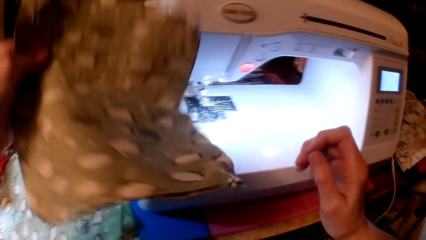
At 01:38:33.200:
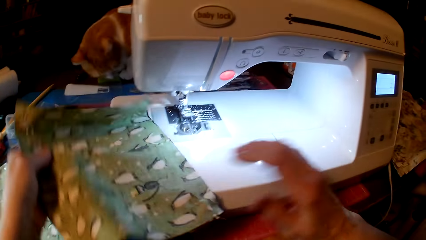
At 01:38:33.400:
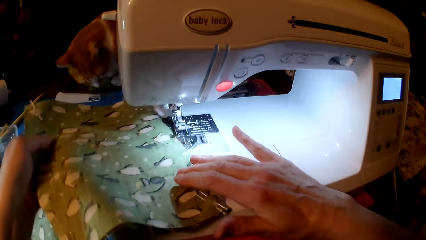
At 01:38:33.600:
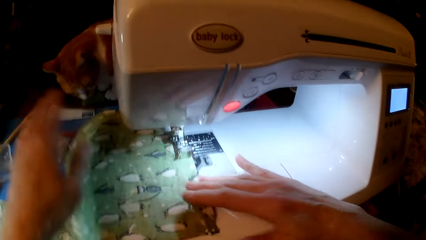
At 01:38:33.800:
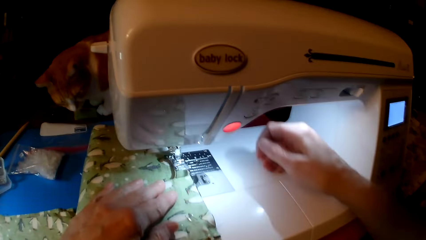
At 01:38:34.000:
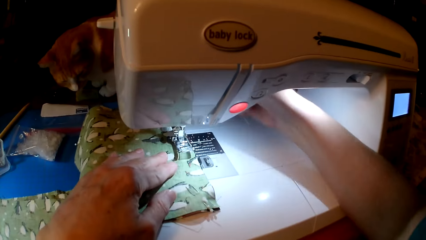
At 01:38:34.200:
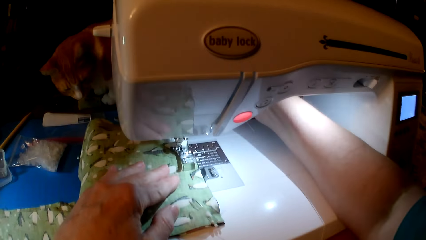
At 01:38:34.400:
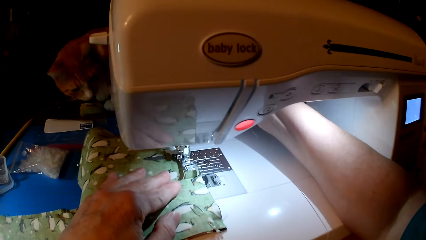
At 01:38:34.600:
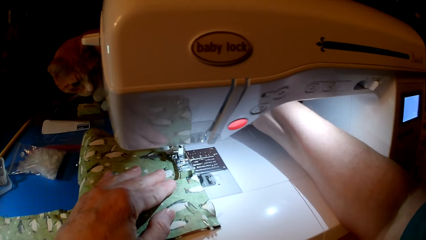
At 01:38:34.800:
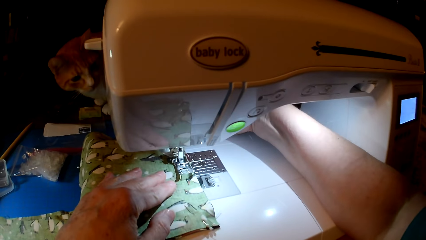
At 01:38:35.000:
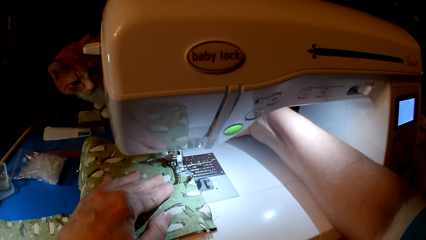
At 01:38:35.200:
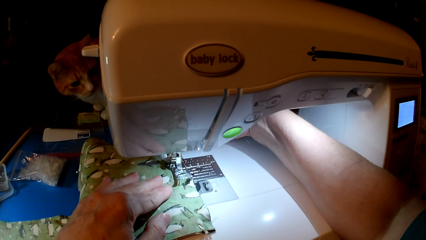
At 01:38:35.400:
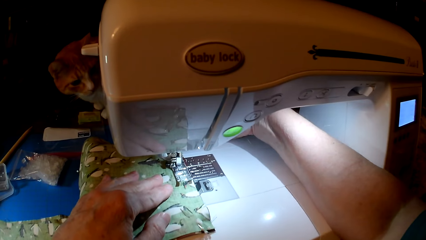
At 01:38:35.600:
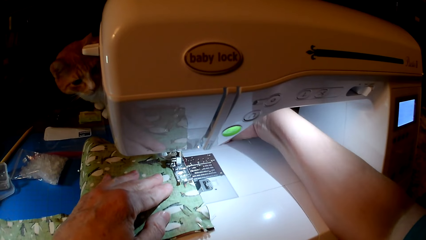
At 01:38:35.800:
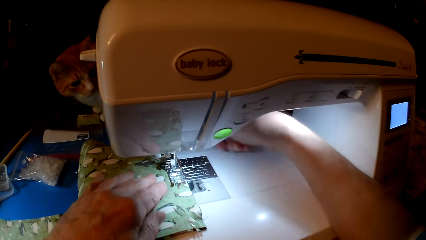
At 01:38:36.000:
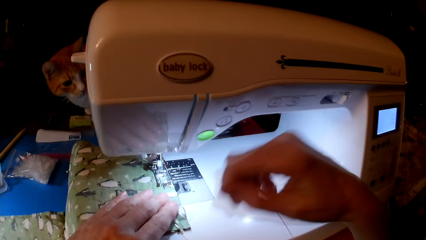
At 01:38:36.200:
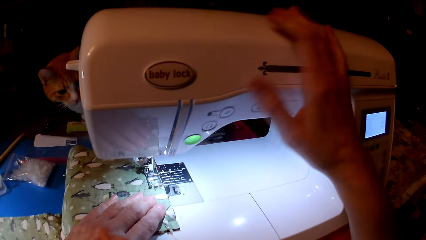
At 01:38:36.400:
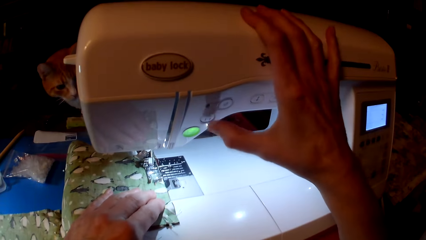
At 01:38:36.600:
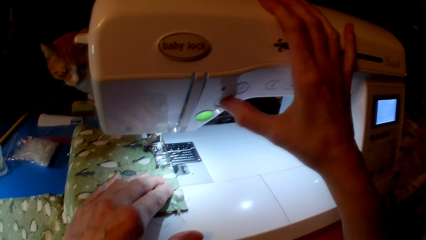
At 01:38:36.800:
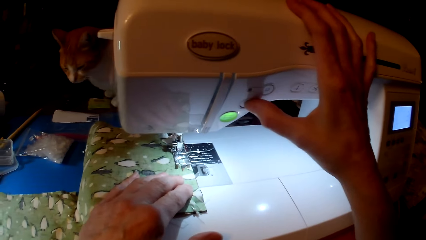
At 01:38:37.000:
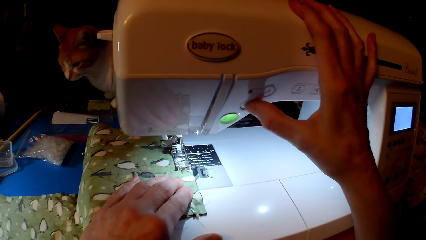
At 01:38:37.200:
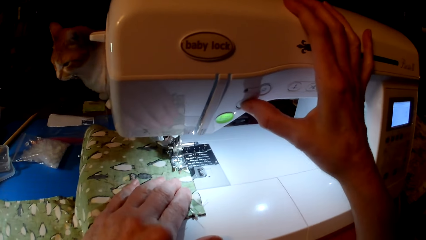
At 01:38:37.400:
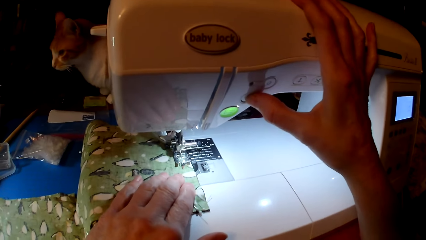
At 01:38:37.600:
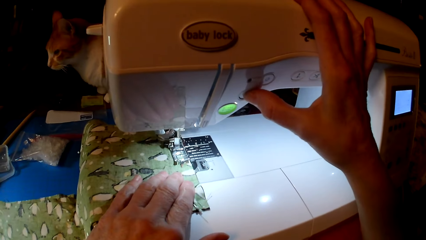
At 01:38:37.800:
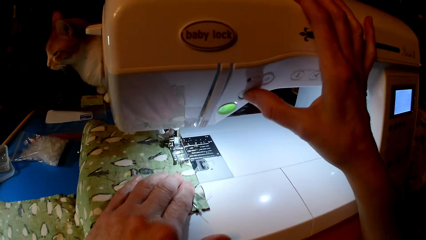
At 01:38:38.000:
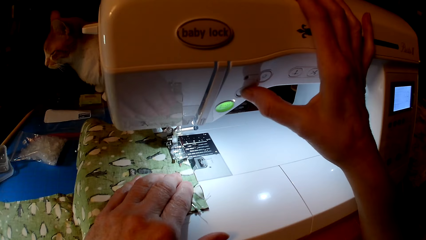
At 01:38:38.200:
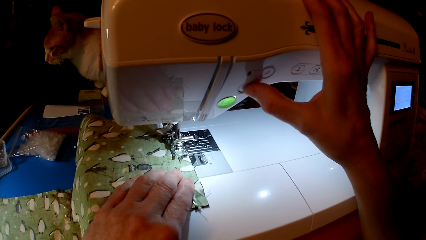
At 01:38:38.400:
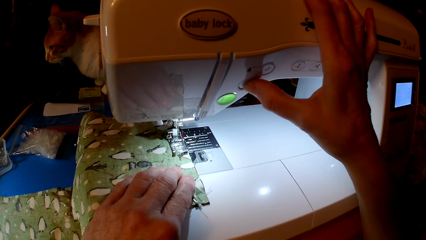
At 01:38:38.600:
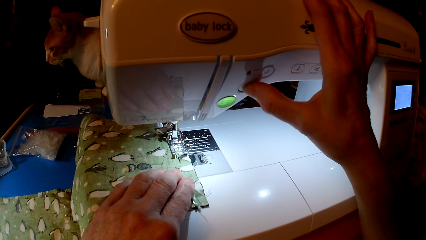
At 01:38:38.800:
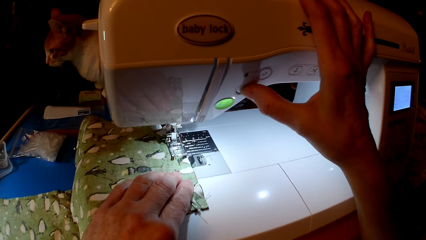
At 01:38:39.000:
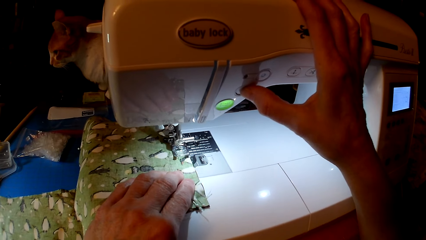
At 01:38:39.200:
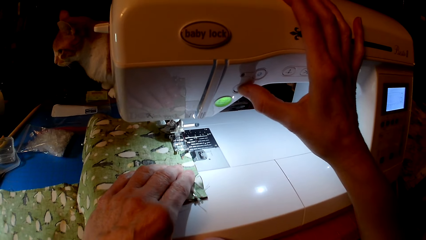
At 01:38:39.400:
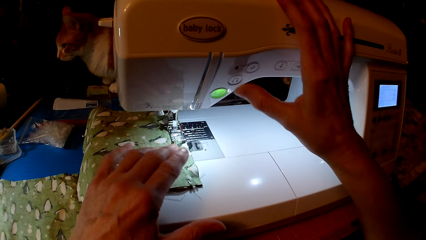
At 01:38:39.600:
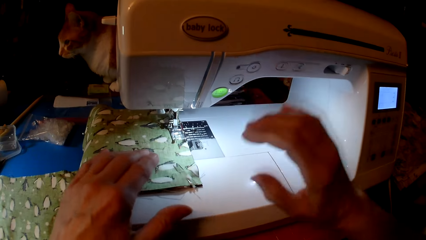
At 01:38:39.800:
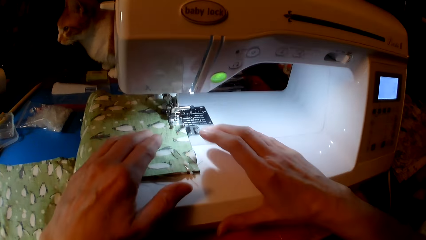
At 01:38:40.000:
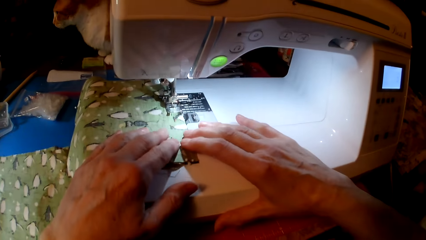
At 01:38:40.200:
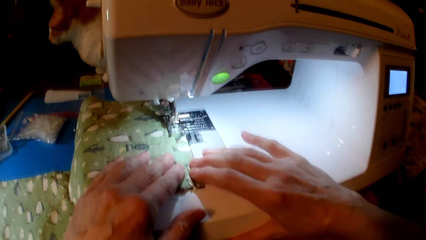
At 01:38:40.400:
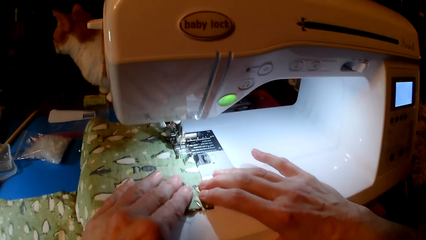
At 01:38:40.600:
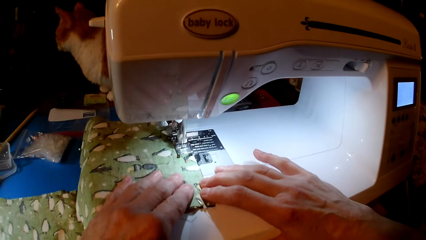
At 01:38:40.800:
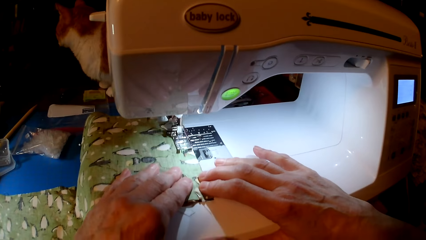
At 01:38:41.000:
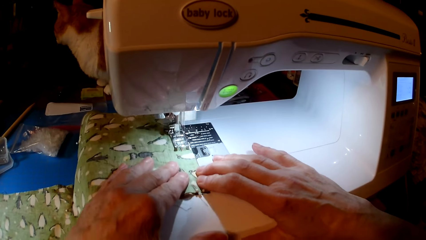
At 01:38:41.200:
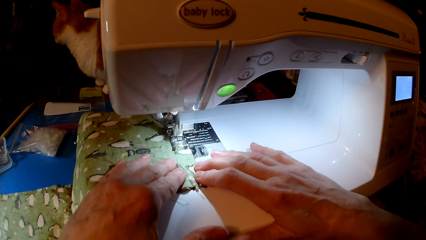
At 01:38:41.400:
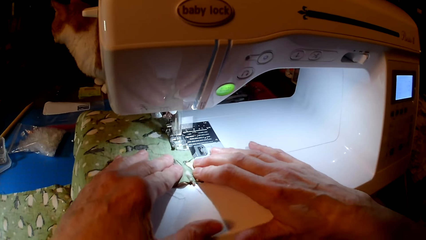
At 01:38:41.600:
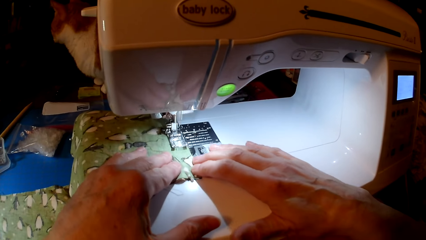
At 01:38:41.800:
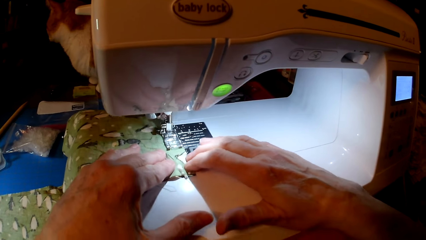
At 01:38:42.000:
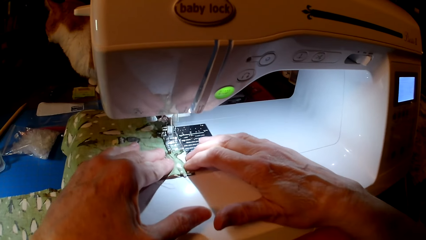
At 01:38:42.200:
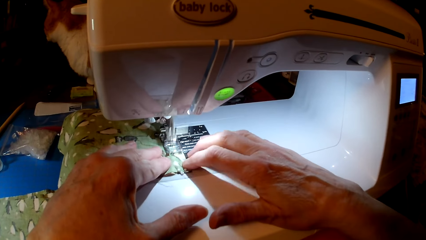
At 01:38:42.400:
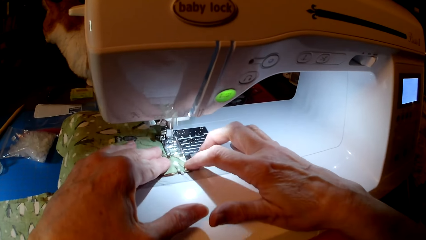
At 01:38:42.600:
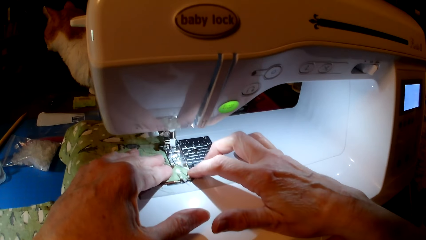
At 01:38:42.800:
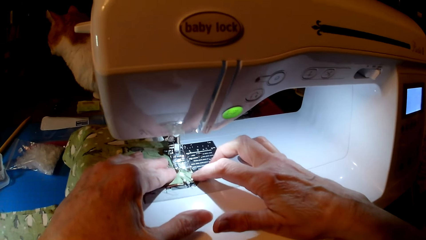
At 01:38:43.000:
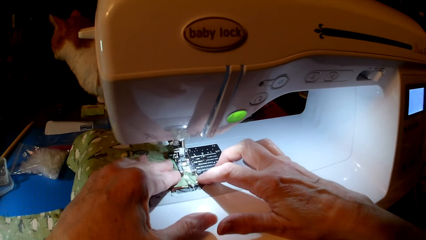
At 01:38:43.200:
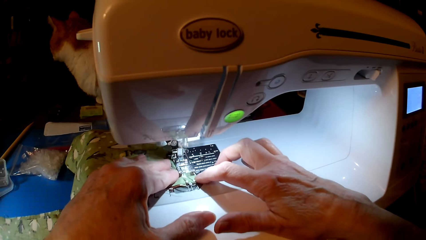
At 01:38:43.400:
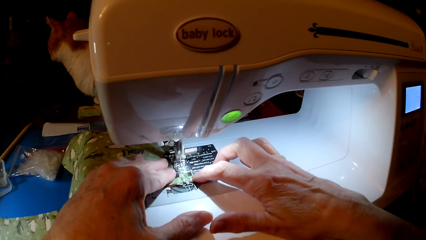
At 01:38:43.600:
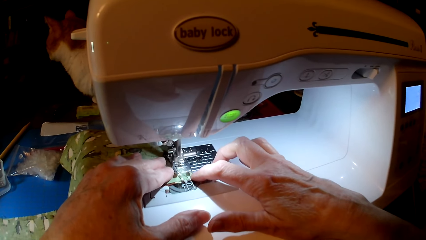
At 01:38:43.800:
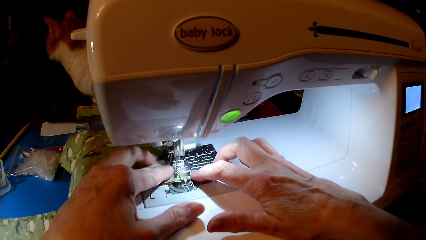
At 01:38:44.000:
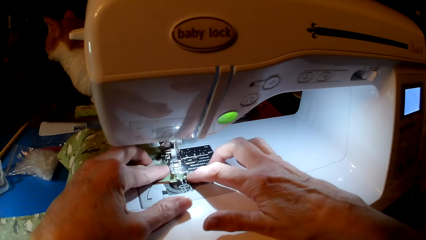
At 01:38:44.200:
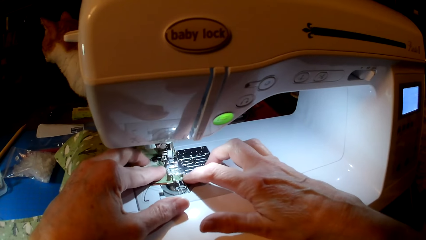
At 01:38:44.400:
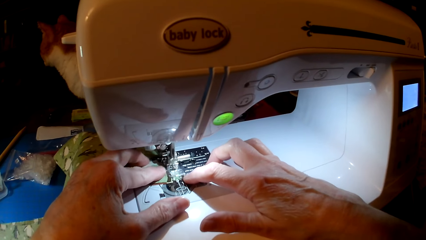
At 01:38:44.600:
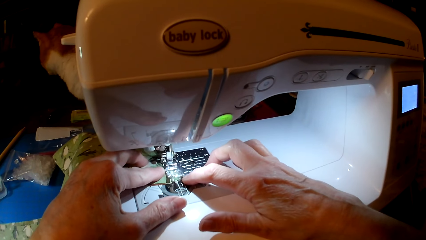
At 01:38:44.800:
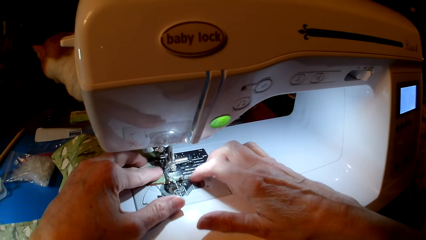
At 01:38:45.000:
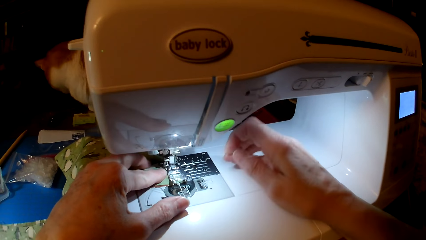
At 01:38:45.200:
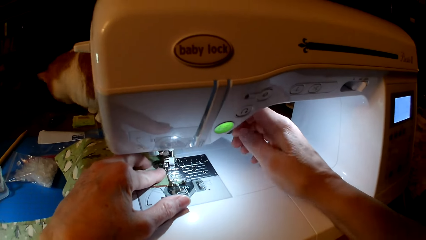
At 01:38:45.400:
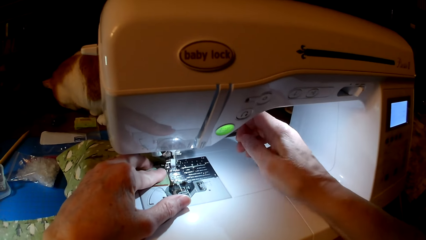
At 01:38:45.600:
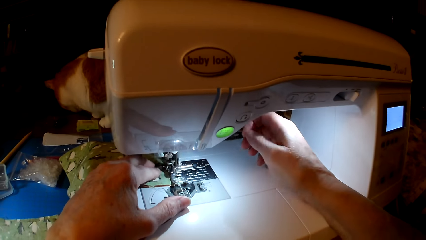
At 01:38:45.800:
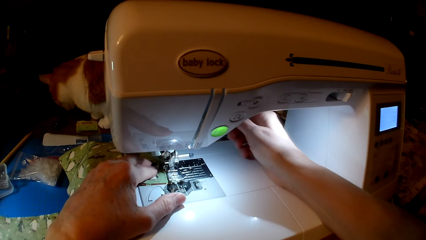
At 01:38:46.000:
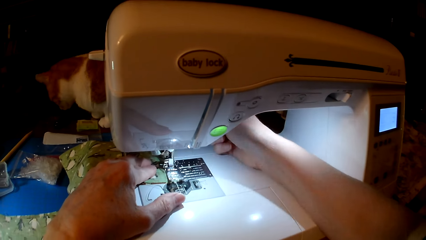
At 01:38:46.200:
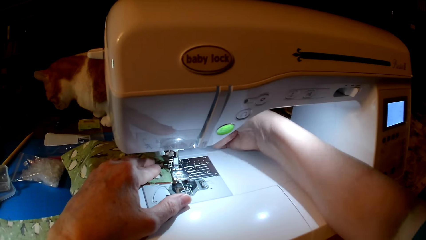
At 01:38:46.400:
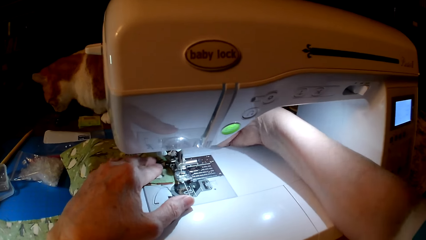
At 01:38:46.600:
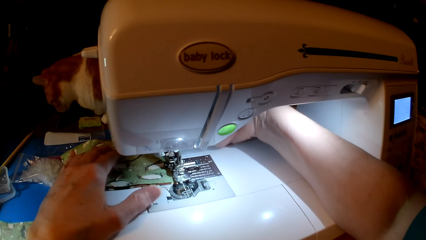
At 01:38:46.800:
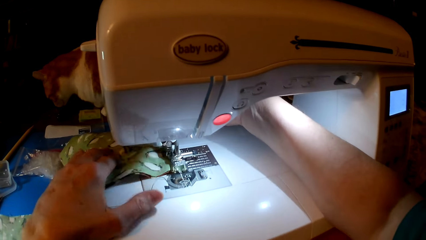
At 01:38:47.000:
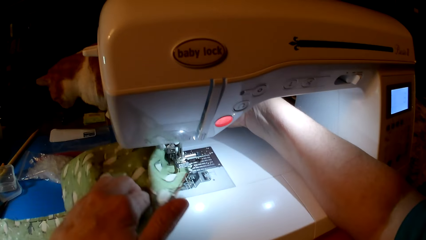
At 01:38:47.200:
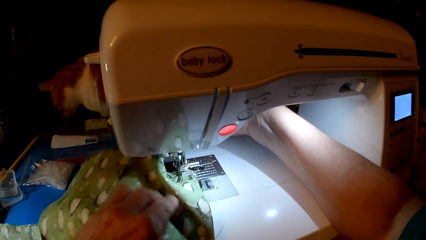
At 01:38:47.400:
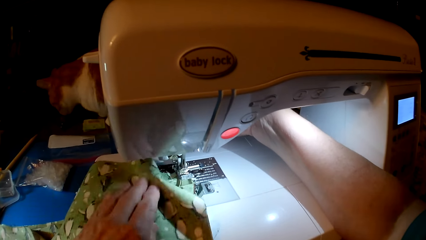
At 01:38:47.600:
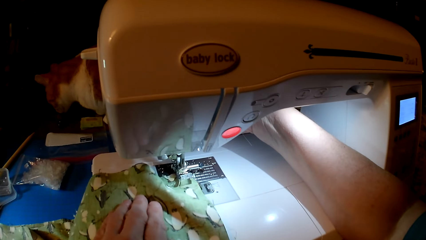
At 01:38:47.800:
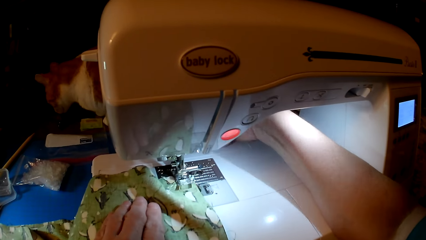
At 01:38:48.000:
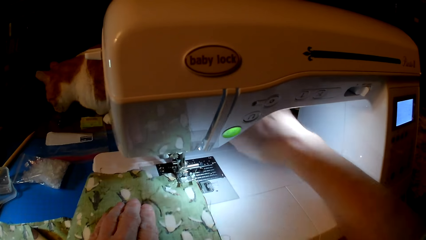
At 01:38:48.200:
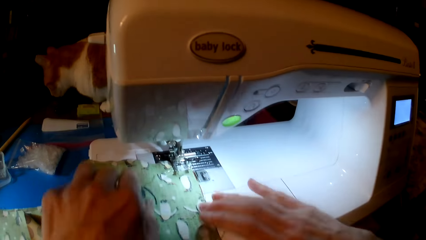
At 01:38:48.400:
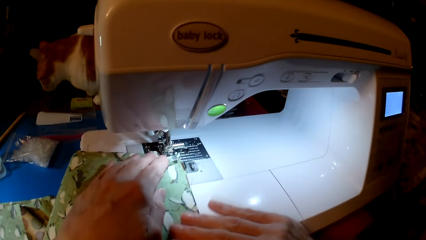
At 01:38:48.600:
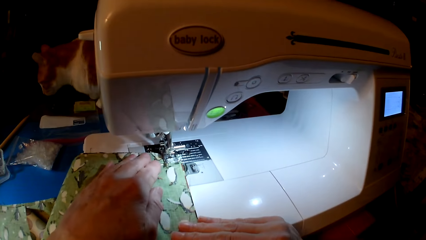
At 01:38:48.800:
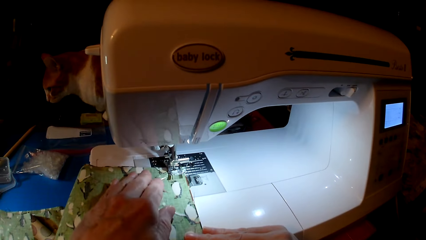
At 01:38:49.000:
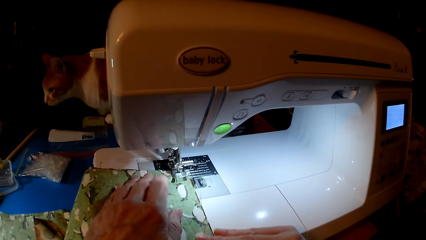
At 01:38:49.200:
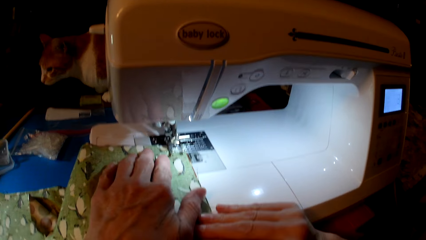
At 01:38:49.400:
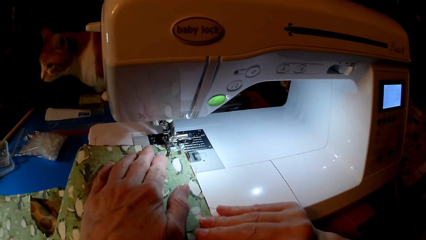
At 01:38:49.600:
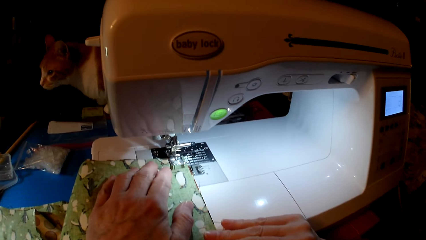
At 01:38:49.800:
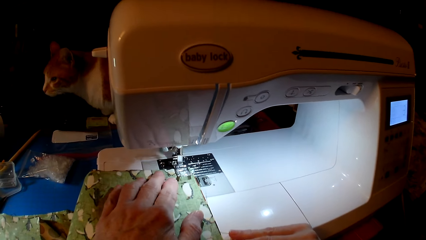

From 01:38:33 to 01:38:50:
The camera wearer picks up the cloth. They put the fabric on the sewing machine. They sew. They touch the sewing machine. They press the sewing machine. They sew the cloth. They touch the sewing machine. They turn the cloth.
